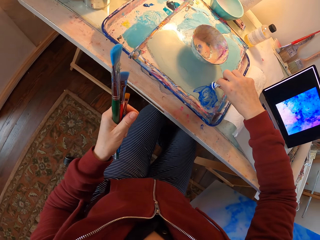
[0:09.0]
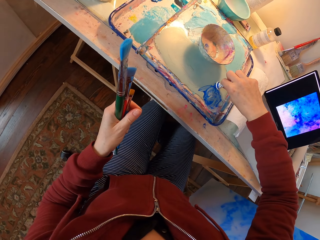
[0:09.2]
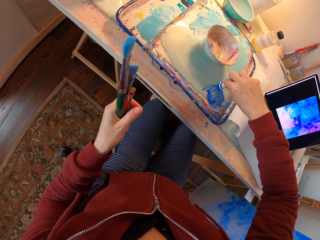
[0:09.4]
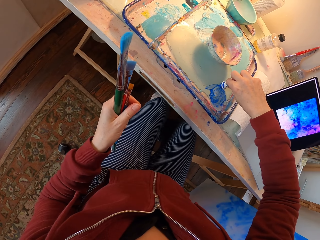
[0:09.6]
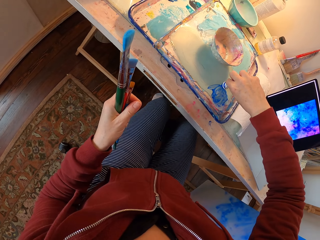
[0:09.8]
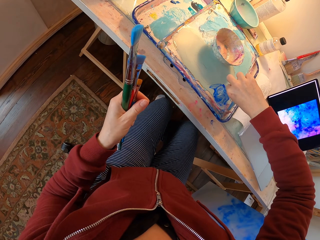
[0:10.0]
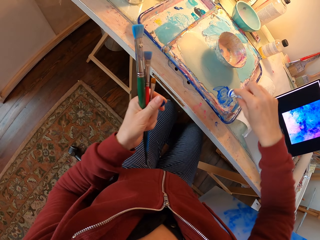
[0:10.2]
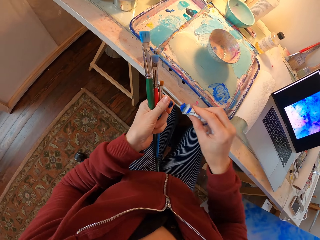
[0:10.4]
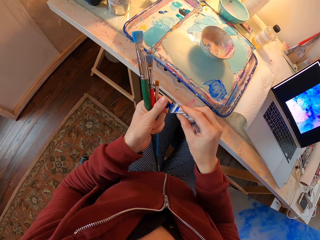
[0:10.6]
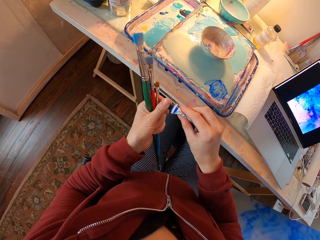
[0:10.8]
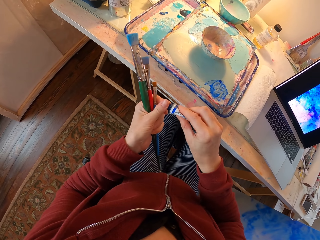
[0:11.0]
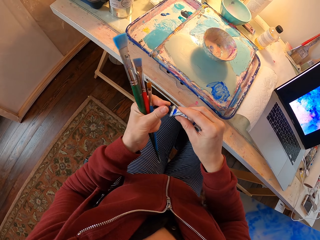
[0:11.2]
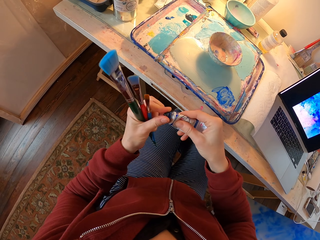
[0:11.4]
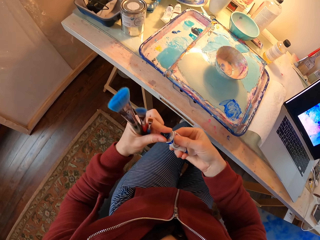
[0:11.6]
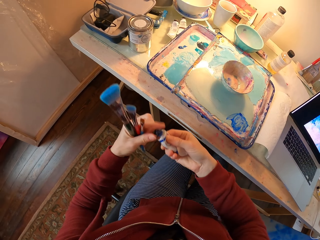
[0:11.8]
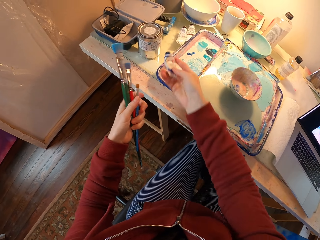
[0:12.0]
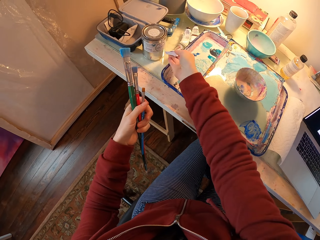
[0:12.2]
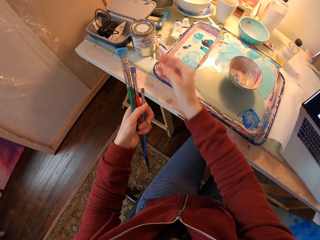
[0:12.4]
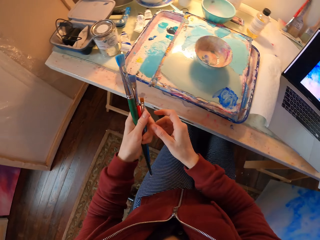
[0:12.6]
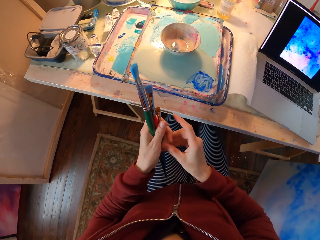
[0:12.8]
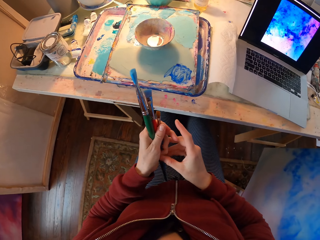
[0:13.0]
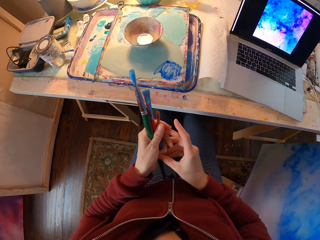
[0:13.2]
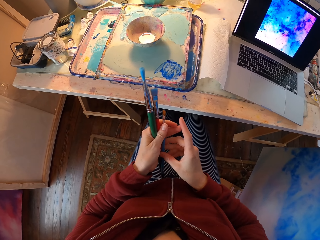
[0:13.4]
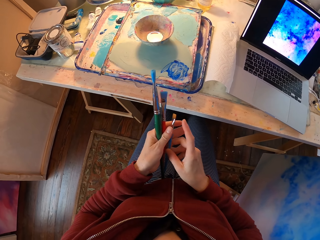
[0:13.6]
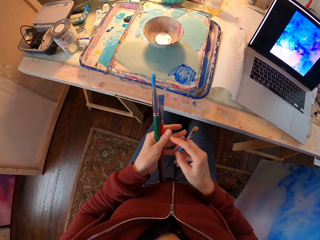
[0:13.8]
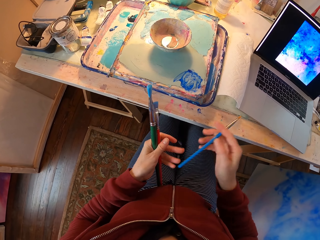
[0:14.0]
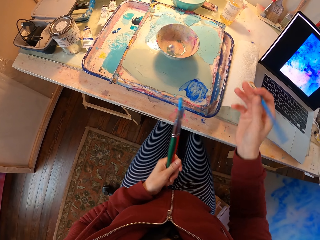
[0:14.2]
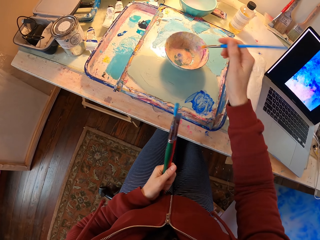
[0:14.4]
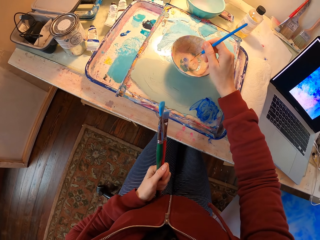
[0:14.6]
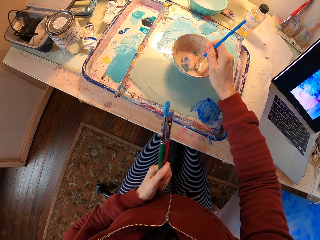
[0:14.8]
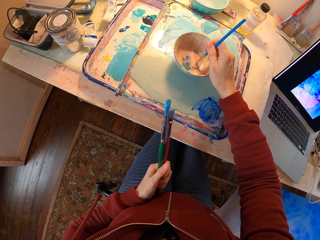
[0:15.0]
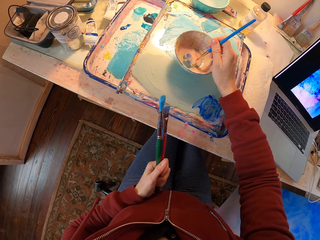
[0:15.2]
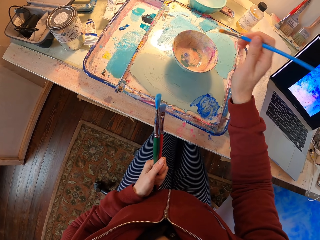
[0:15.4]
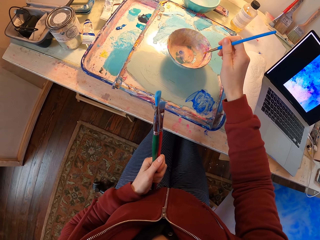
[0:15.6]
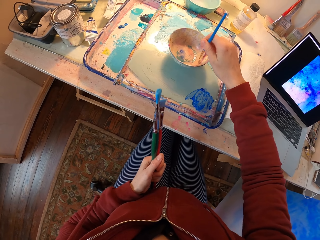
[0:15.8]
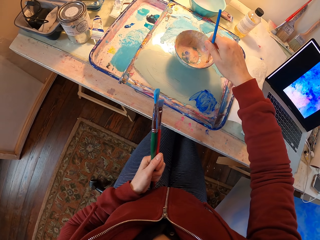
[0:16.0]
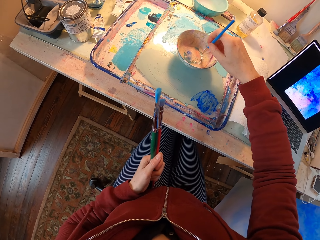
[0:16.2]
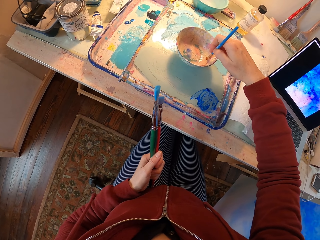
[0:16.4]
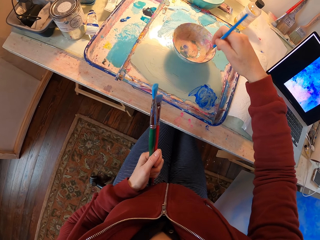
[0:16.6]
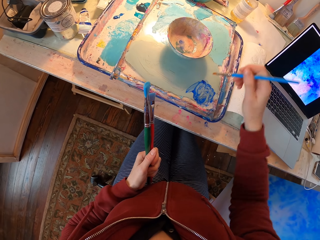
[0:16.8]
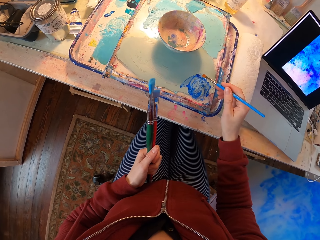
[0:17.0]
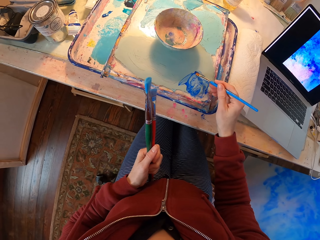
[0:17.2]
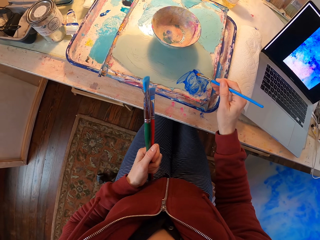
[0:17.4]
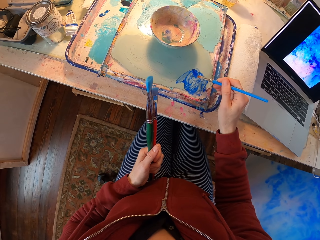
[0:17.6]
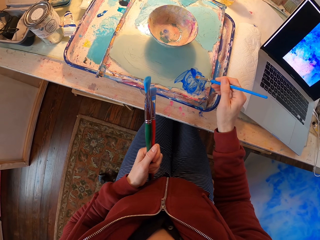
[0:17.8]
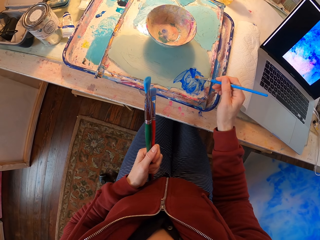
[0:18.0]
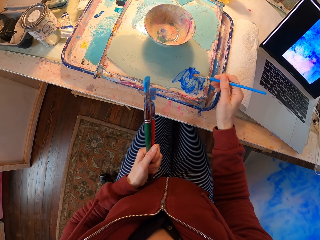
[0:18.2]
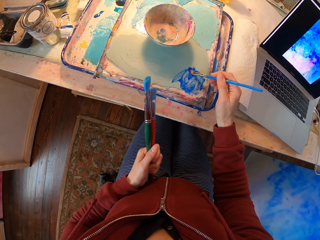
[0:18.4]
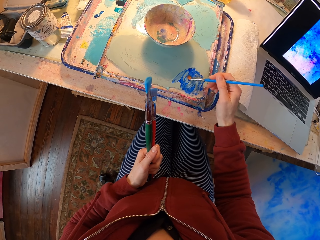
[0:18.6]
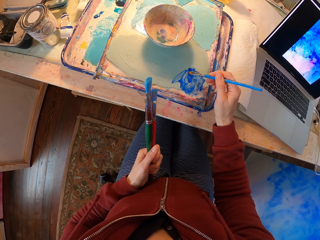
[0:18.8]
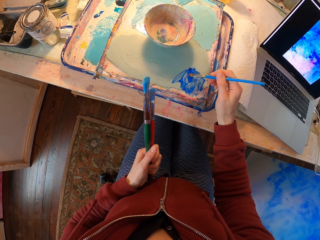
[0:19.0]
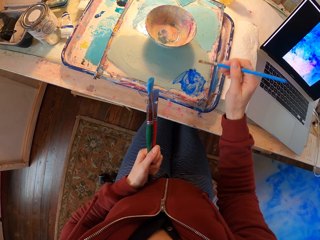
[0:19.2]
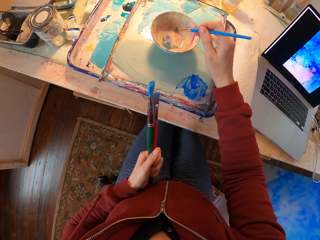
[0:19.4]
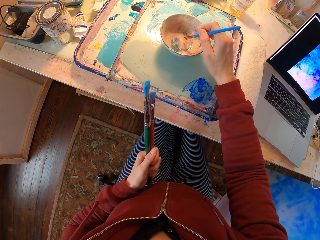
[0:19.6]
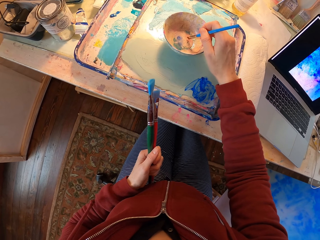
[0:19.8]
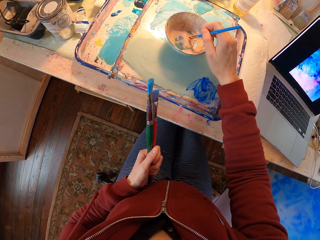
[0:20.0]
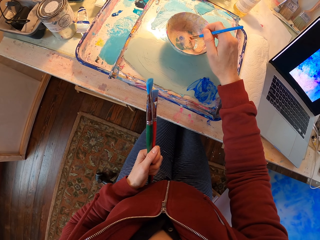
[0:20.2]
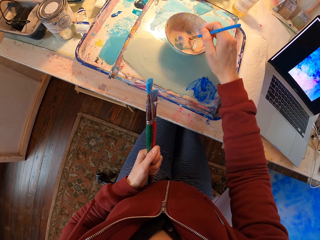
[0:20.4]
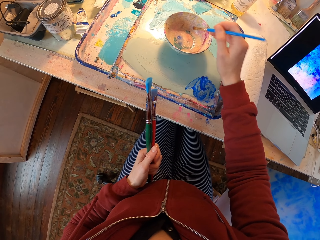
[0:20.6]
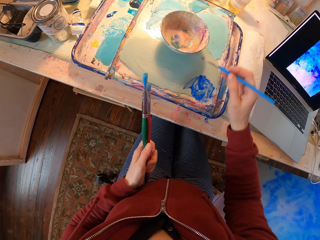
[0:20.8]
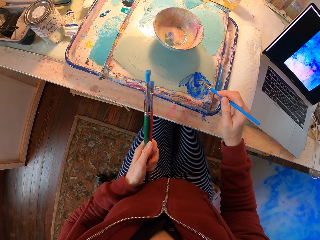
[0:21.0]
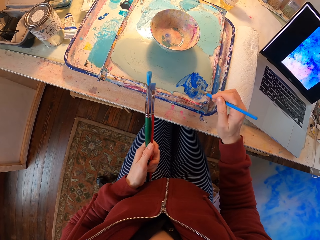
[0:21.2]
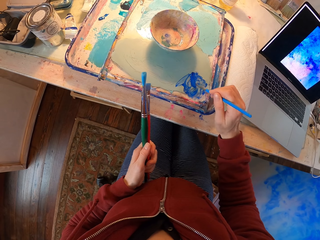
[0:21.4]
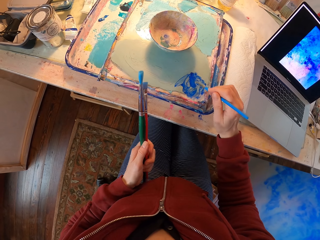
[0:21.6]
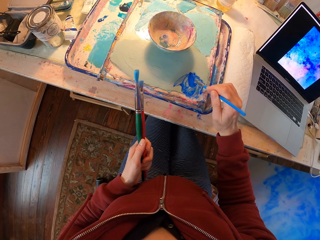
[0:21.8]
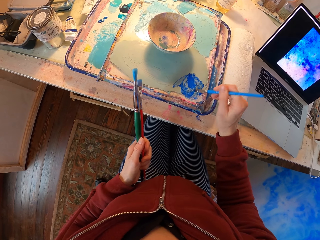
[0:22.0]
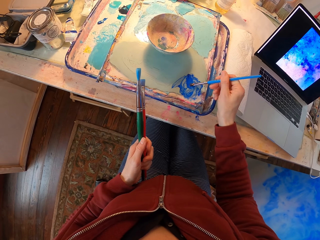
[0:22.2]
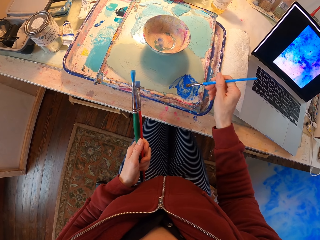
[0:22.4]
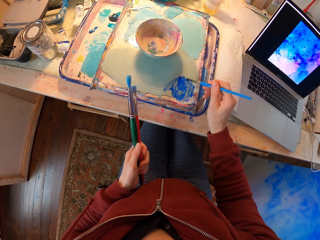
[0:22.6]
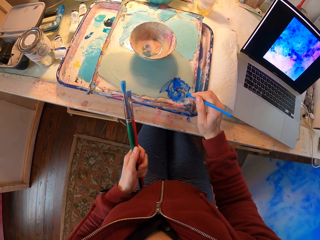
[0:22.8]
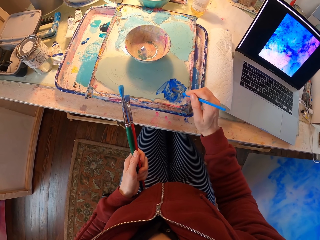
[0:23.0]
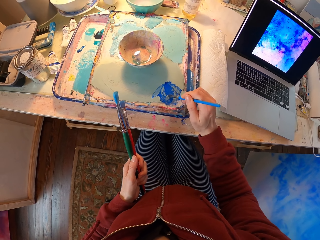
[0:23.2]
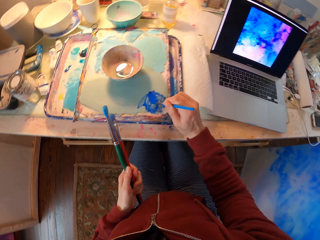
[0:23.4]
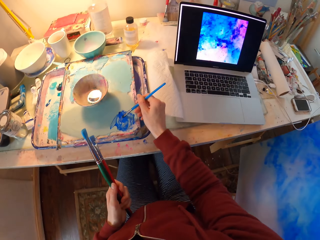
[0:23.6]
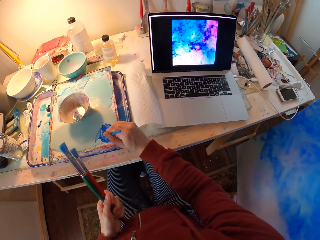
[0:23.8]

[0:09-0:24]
The camera wearer squeezes the gouache on the tray. They cover the gouache with the bottle cap. They place the gouache on the table. They dip the paintbrush in the water bowl. They dip the paintbrush into the paint. They dip the paintbrush in the paint. They dip the paintbrush in the water bowl. They dip the paintbrush in the paint.

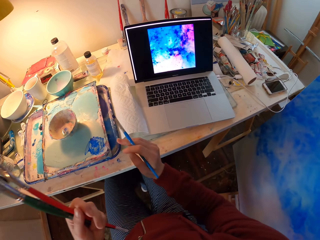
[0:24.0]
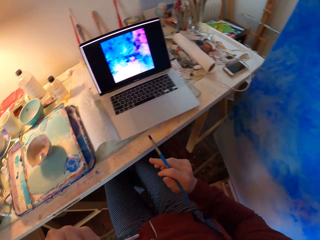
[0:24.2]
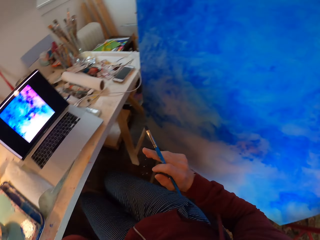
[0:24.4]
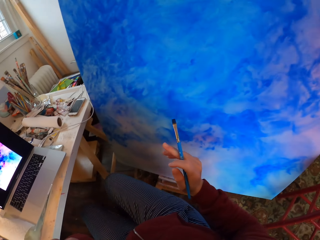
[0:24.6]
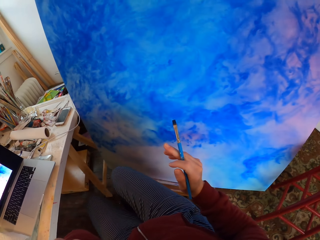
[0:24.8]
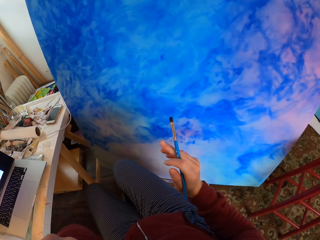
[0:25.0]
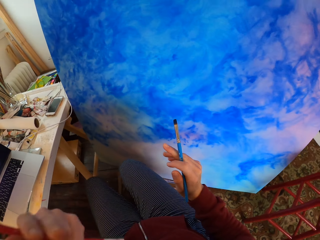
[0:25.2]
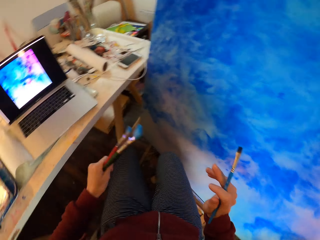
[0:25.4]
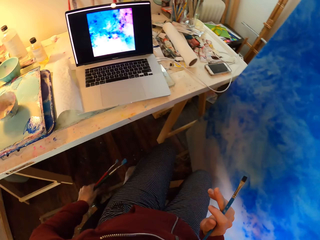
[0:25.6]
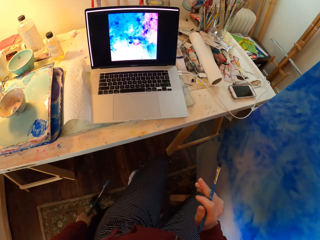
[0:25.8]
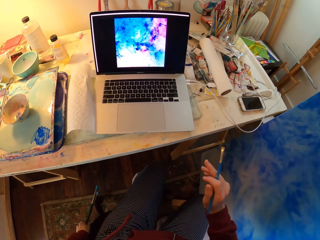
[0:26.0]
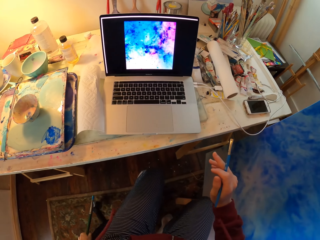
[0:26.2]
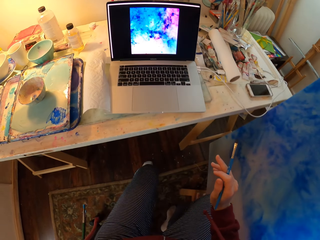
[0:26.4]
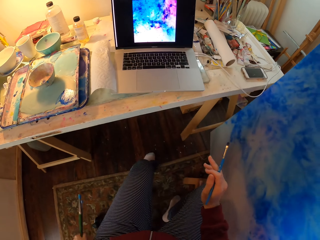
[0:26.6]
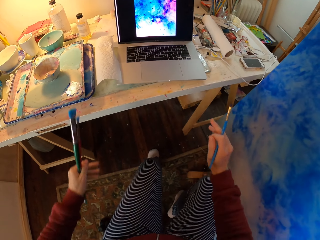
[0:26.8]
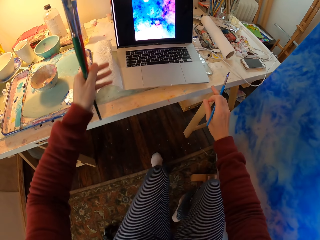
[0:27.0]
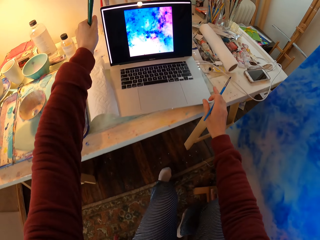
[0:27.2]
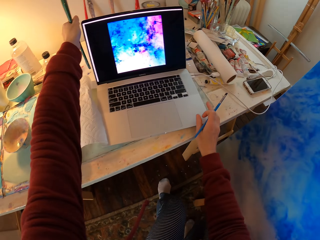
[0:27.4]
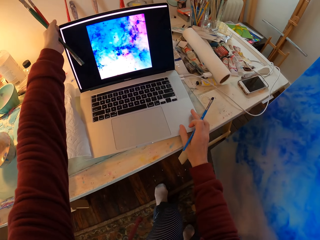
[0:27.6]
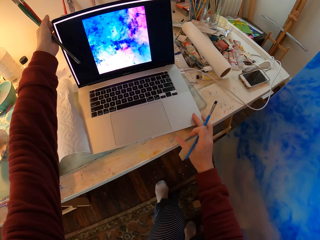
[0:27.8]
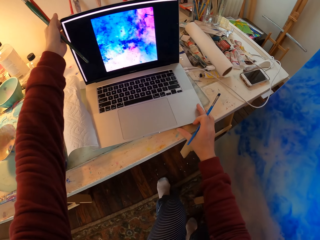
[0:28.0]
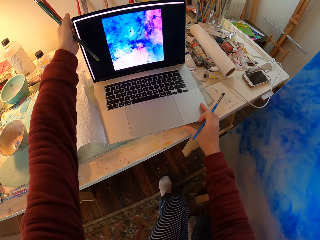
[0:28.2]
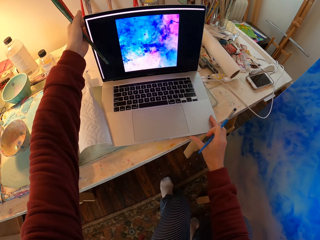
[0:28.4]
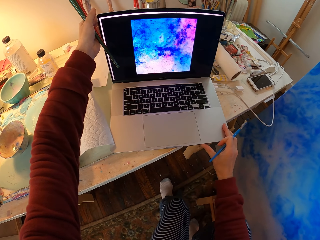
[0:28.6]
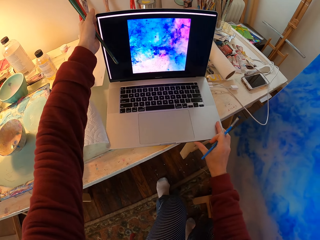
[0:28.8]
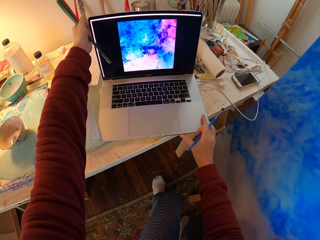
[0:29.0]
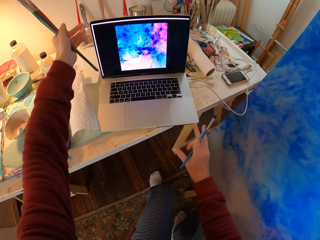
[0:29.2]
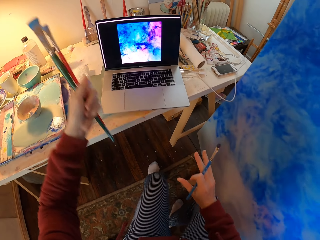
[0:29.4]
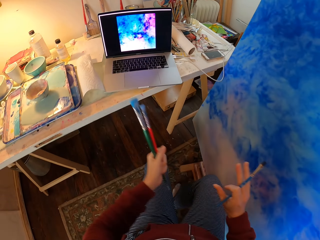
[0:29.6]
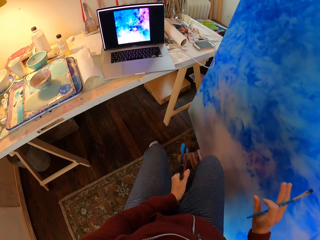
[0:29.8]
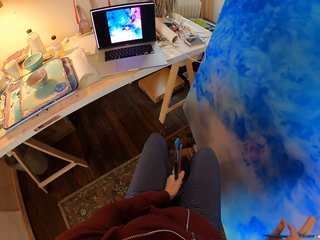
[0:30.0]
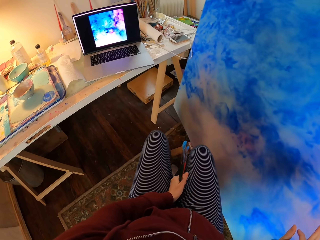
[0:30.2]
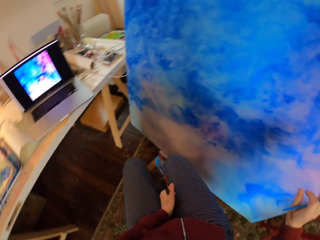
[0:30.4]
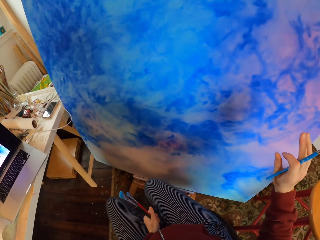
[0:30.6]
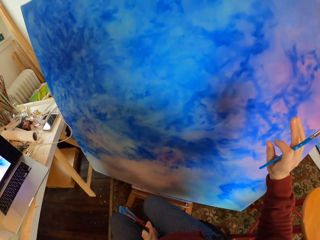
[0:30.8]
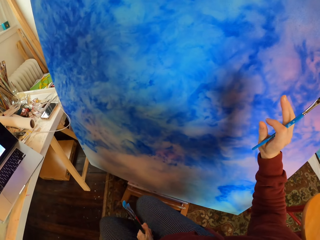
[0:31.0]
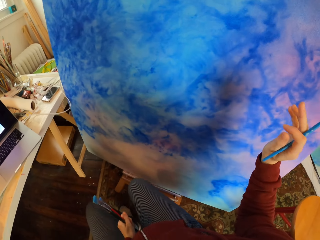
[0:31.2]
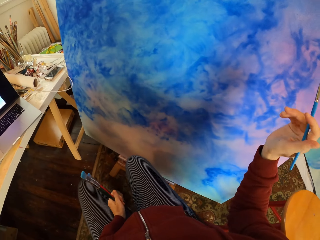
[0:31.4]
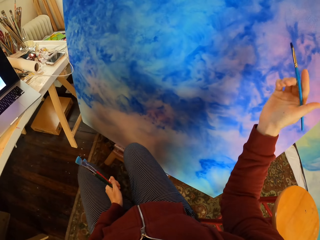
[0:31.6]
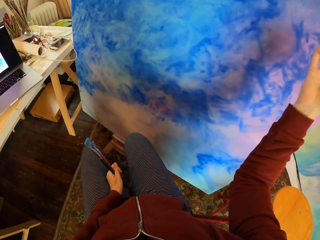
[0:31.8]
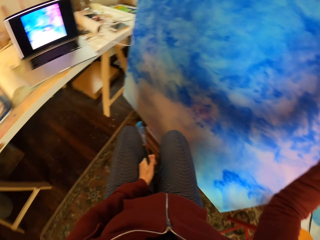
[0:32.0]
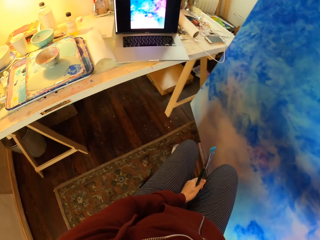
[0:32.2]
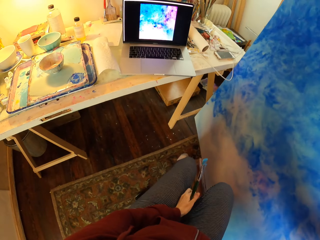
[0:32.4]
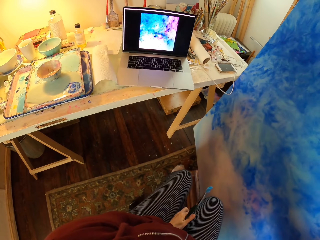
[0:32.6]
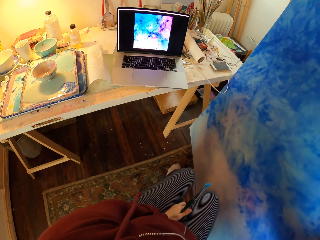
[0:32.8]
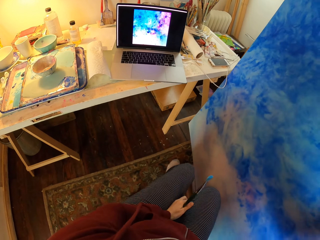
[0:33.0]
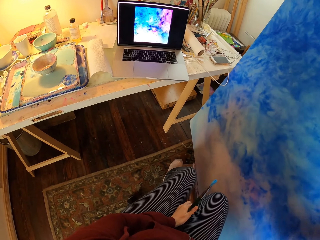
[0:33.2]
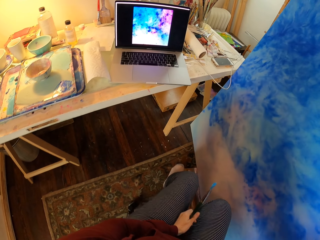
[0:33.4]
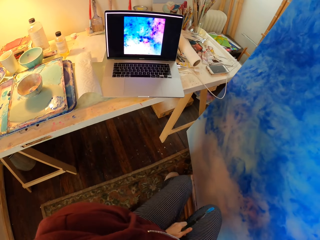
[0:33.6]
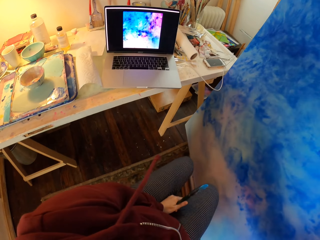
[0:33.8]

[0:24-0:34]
The camera wearer looks at the laptop. They hold the laptop. They adjust the laptop.
